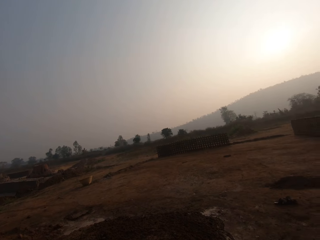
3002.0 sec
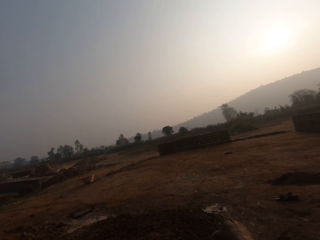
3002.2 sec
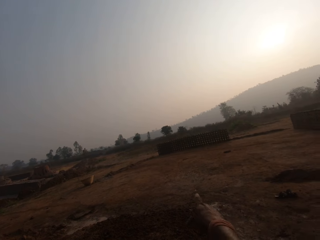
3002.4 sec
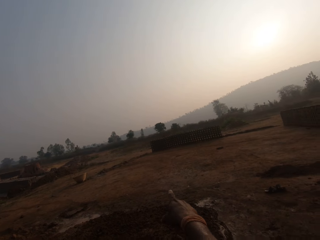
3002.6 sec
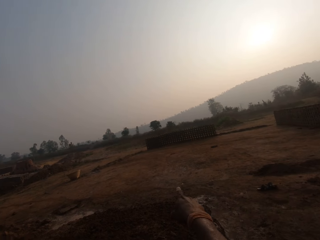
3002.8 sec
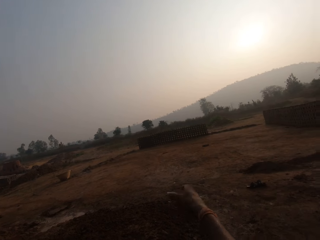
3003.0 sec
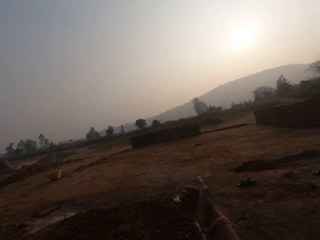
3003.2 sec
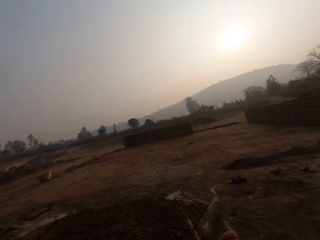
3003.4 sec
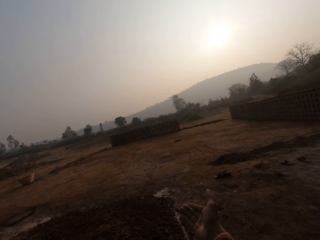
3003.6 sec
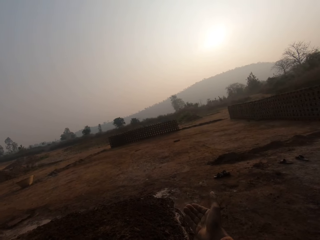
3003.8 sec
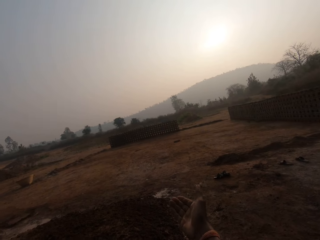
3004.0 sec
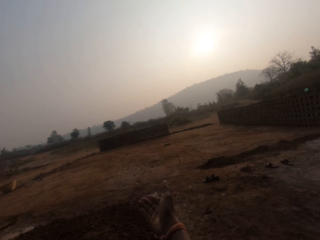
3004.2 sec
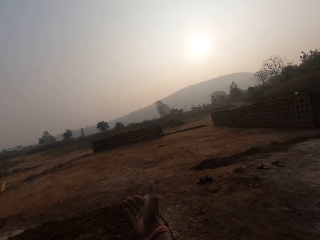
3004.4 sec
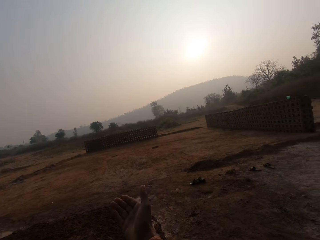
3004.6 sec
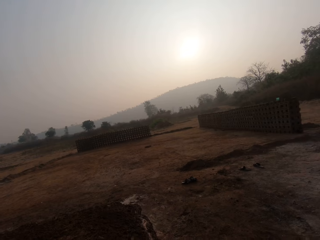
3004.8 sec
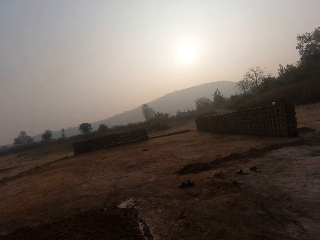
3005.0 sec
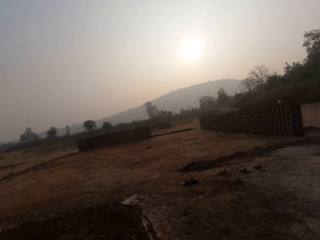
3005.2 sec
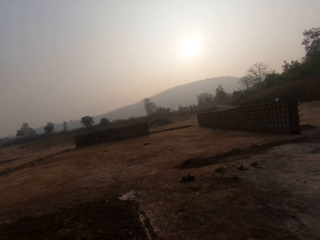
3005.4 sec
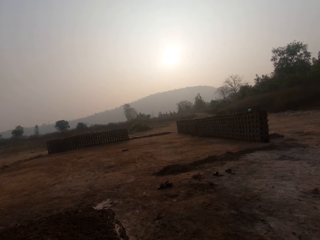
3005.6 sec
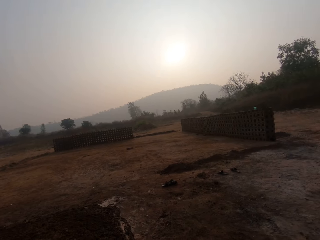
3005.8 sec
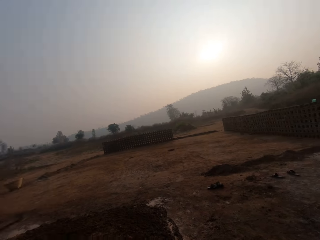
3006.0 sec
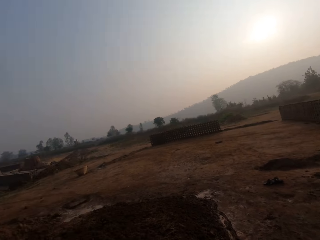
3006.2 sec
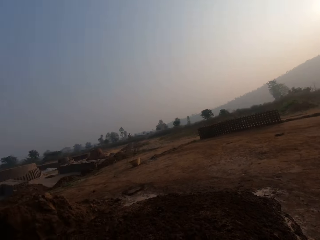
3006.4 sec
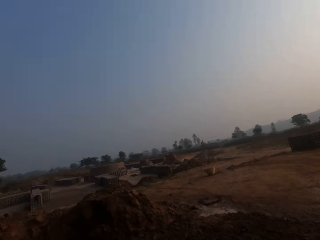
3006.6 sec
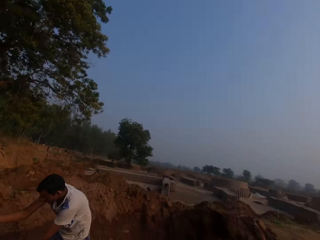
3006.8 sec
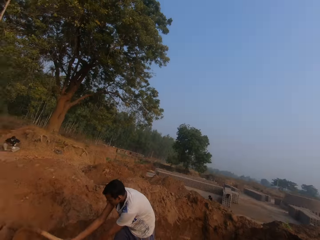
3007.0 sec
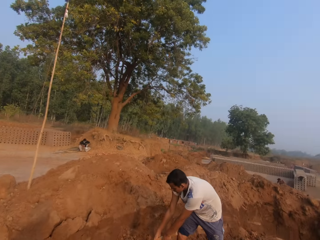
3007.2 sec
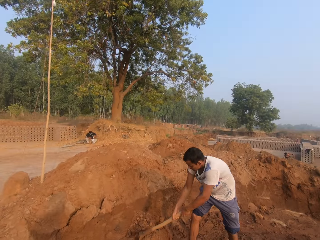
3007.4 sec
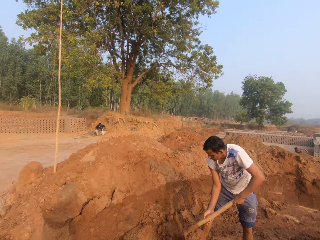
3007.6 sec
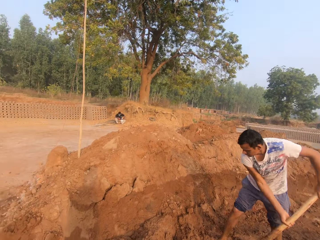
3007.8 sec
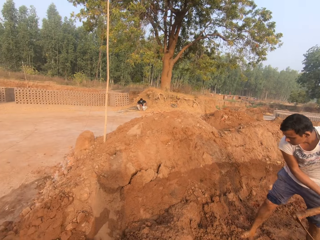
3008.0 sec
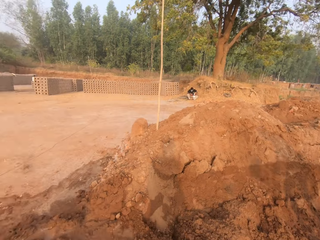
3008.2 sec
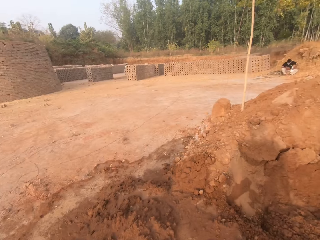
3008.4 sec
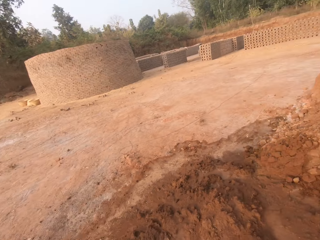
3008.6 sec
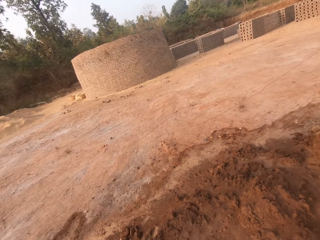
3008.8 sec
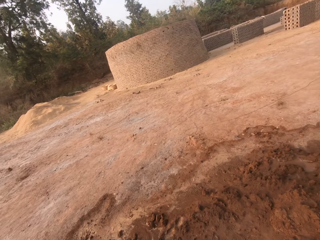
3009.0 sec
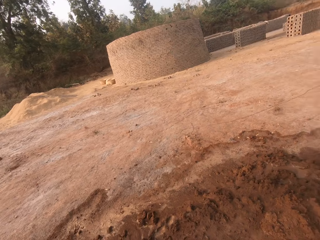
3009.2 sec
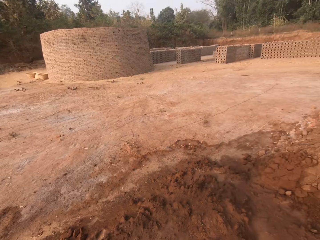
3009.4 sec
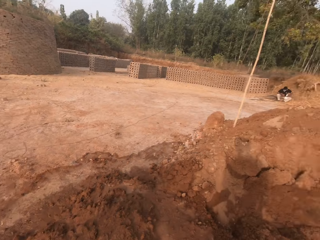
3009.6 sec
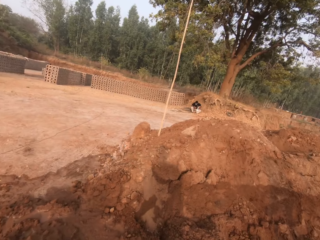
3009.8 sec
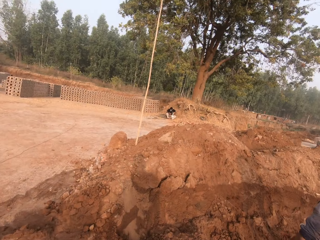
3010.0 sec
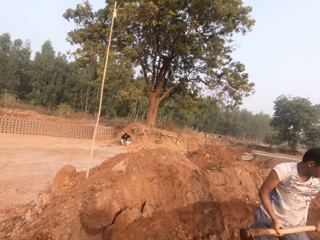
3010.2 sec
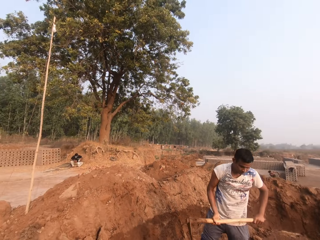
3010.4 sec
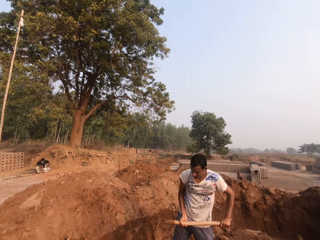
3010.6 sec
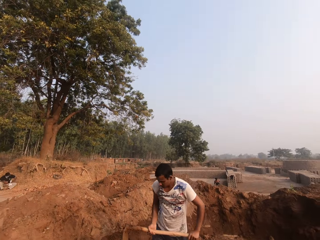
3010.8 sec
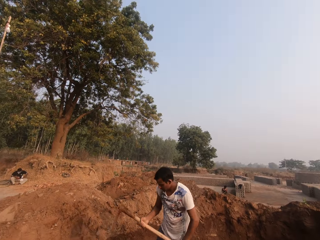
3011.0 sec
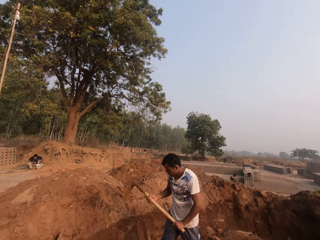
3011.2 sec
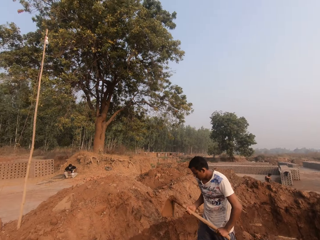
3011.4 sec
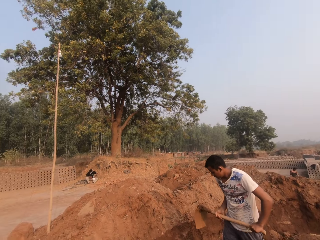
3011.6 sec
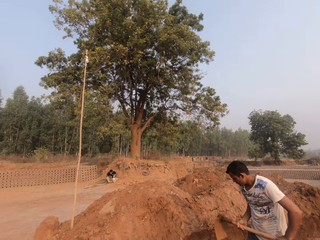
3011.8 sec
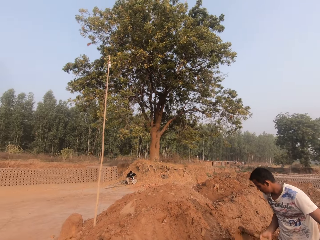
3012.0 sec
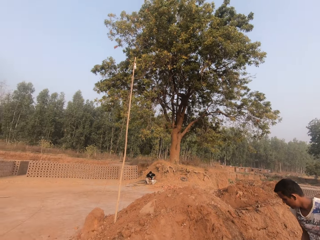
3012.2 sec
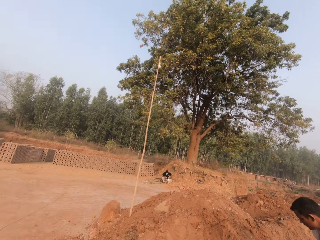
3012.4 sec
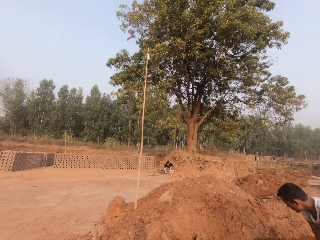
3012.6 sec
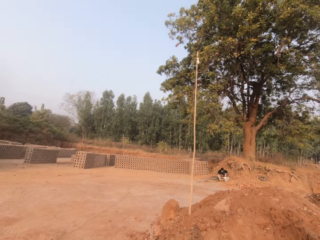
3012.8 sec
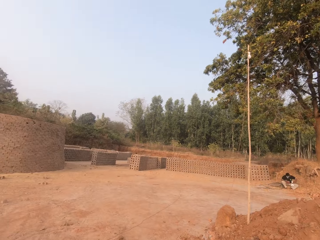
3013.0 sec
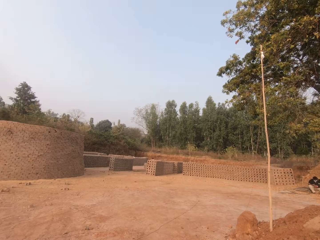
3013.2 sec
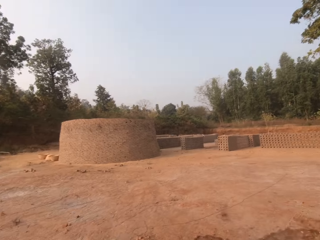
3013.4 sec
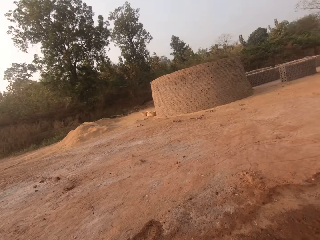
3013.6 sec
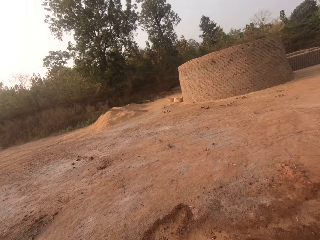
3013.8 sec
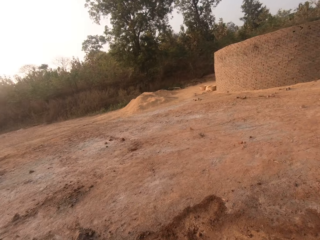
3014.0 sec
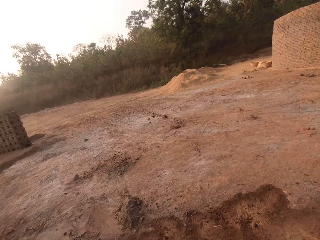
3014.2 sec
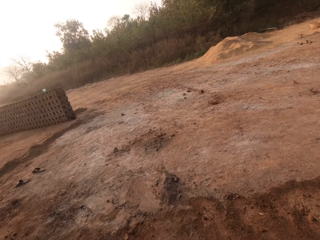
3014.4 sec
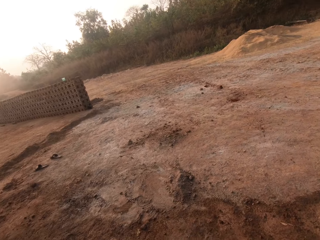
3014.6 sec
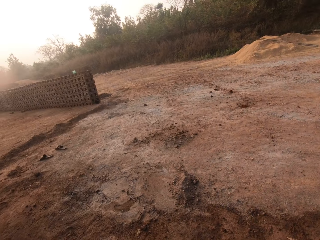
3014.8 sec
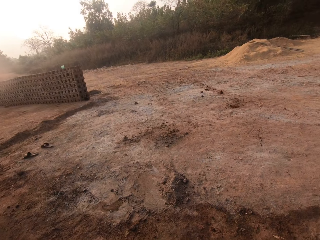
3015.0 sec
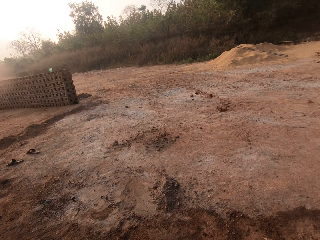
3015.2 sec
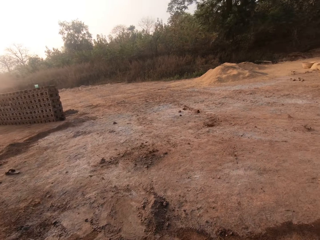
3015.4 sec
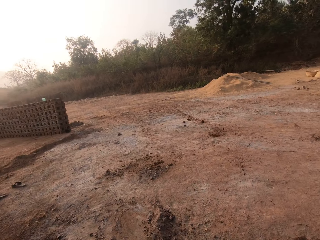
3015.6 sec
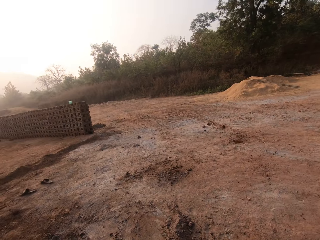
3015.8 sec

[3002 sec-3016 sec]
The camera wearer converses with the woman. He points his right hand at a basket or the soil on the ground. The man scoops sand from the ground with the hoe in his hands. He pours the sand on the hoe in his hands on the ground. The camera wearer walks around. He converses with the woman and the man.

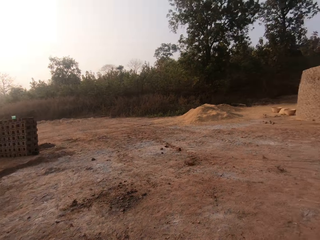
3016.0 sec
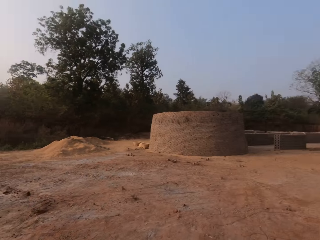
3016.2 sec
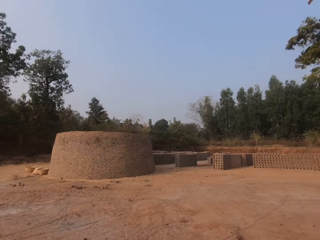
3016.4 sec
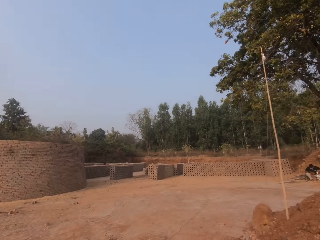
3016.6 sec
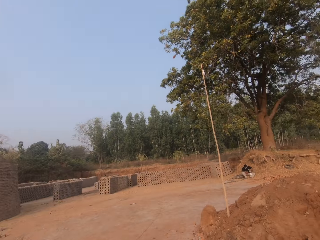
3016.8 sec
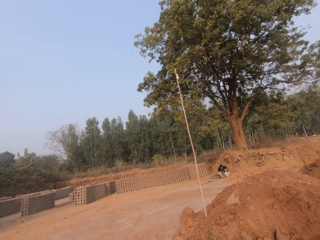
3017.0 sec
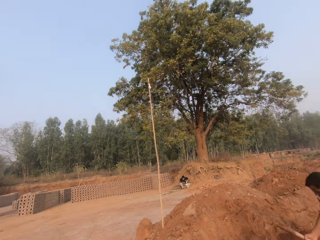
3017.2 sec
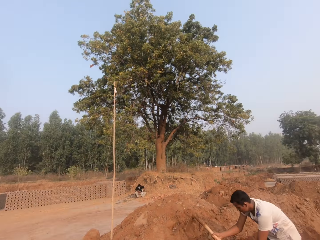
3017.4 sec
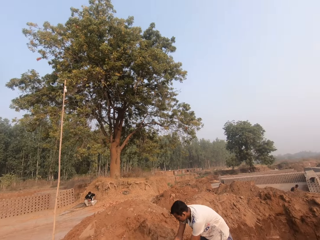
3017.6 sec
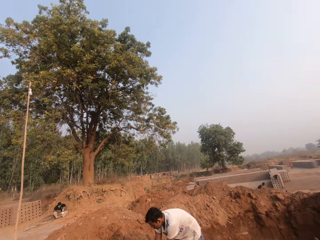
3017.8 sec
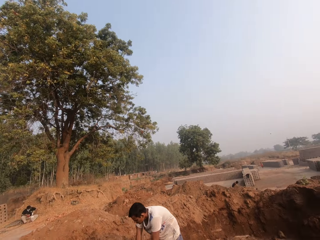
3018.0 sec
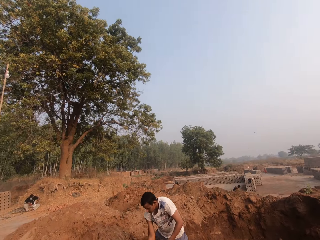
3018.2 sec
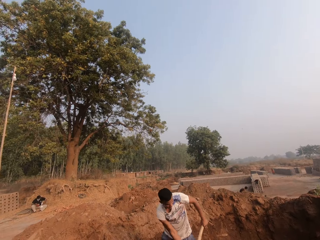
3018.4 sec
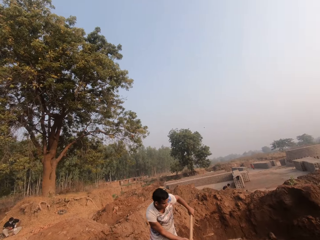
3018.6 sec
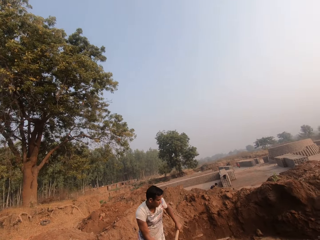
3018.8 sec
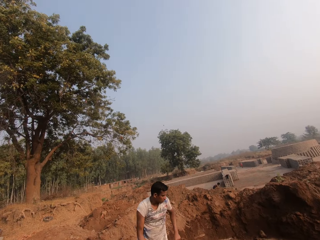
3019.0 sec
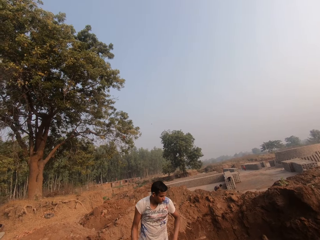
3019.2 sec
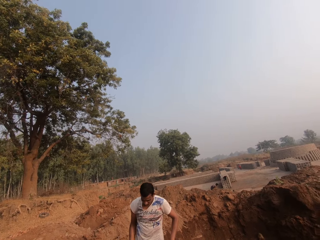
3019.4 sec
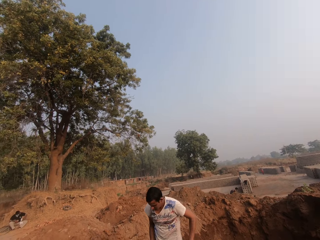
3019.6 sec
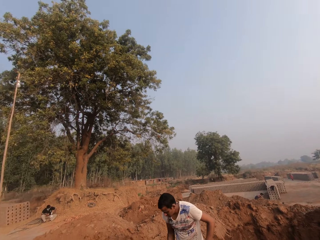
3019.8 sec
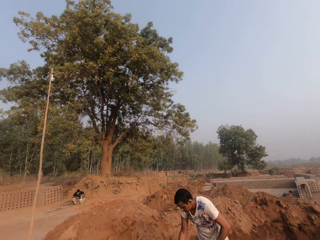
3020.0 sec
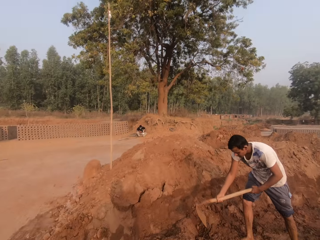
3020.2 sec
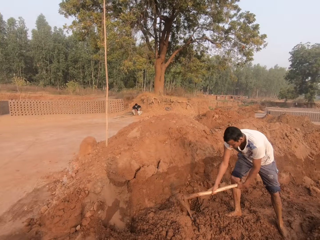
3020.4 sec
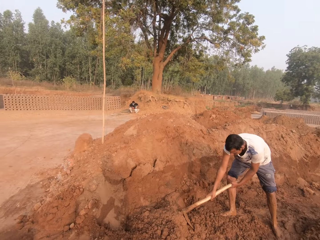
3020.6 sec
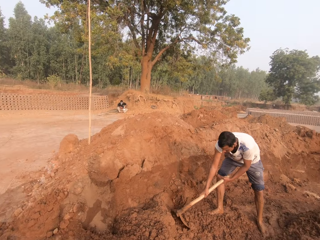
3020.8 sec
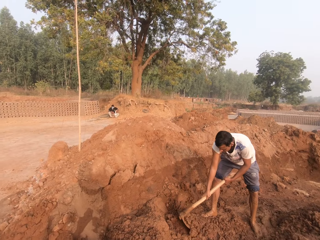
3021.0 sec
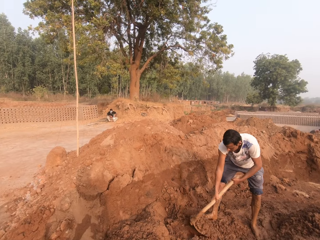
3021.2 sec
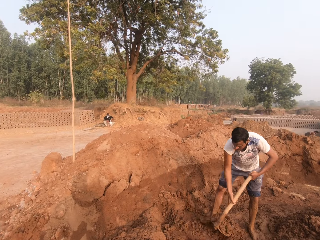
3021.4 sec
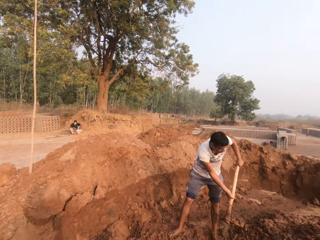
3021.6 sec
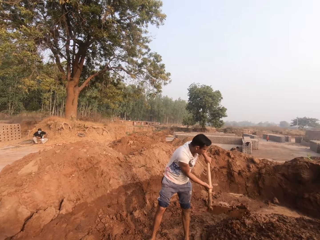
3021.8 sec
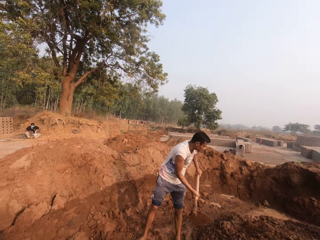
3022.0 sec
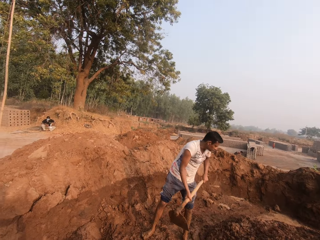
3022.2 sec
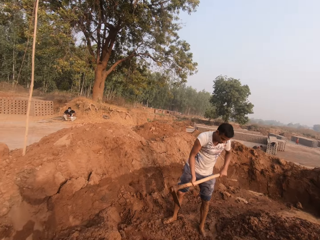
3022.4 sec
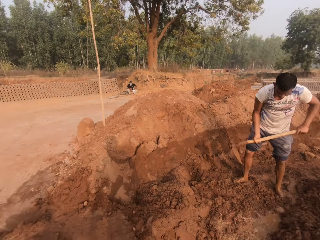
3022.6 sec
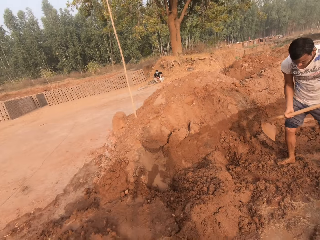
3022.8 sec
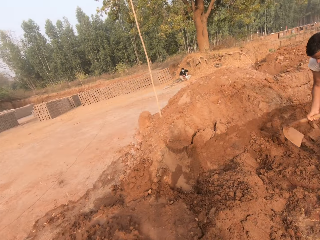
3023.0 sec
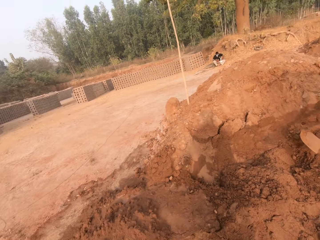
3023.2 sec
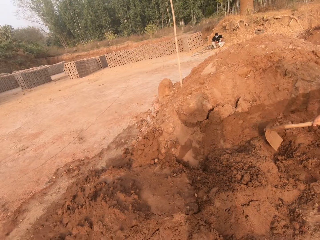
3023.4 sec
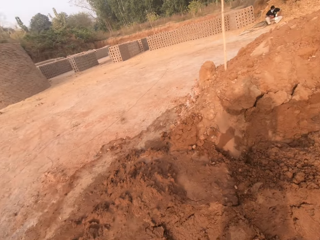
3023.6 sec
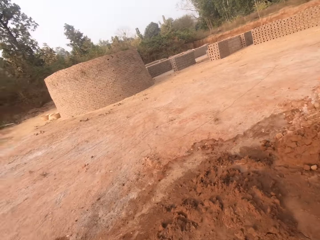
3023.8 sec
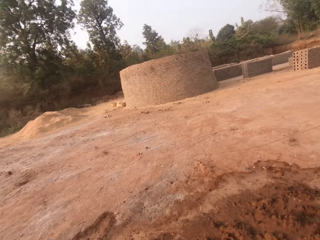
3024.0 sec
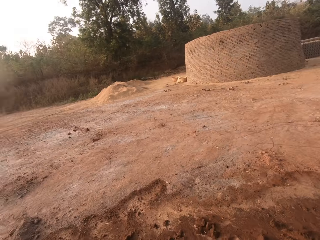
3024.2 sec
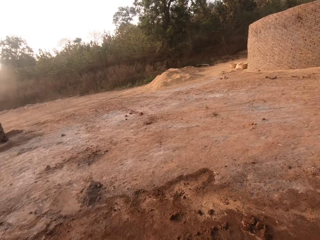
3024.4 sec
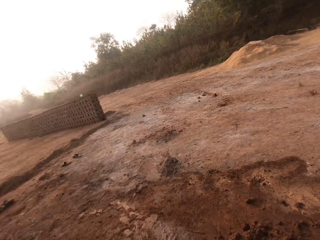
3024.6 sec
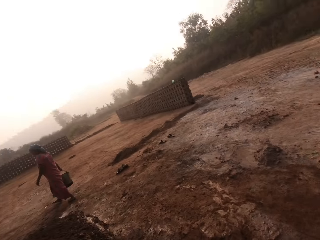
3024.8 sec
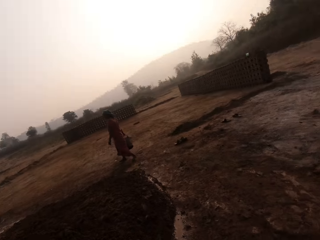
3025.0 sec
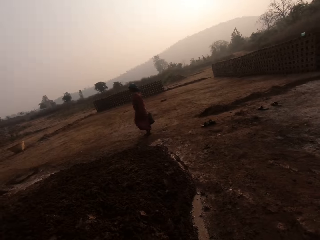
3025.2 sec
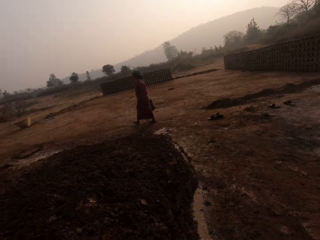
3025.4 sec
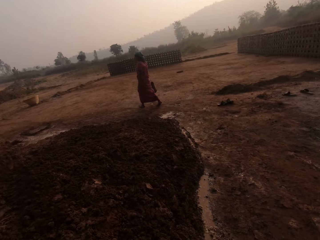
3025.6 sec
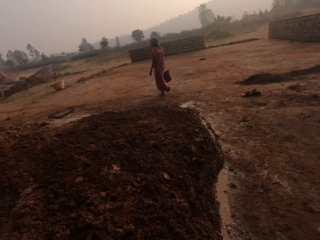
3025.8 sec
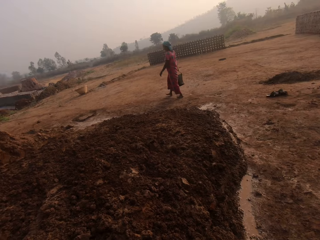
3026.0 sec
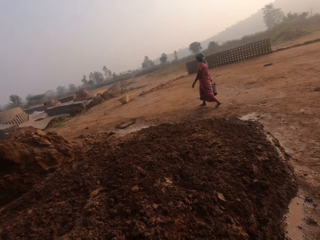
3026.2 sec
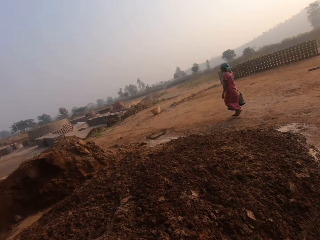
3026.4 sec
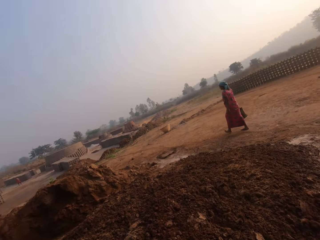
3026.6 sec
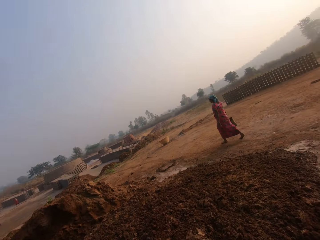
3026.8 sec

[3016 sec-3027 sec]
The man scoops sand from the ground with the hoe in his hands. He pours the sand on the hoe in his hands on the ground. He scoops sand from the ground with the hoe in his hands. He pours the sand on the hoe in his hands on the ground. The camera wearer looks at the man. The woman holds a pail with her right hand.
